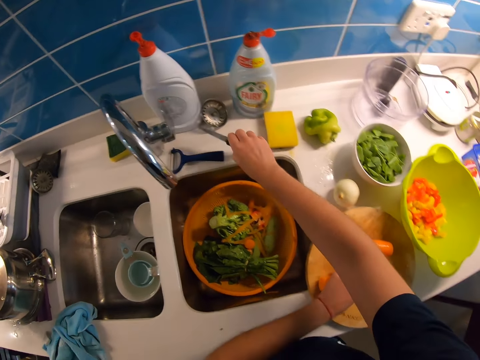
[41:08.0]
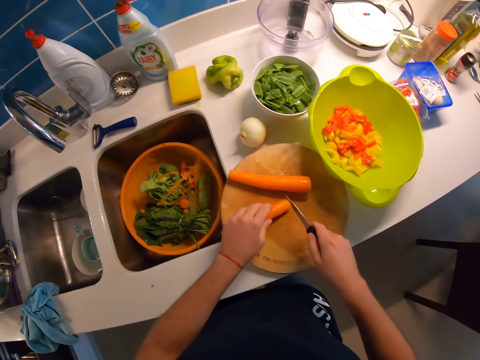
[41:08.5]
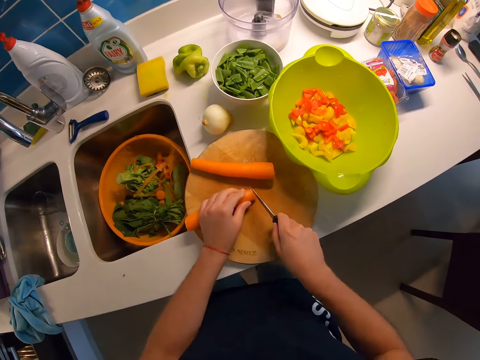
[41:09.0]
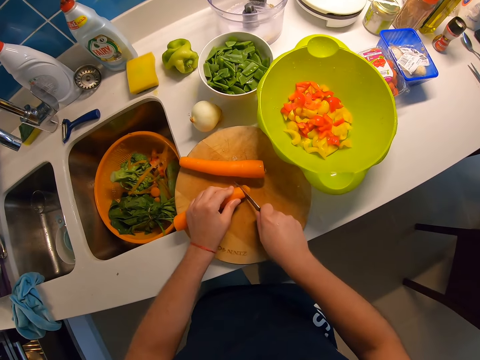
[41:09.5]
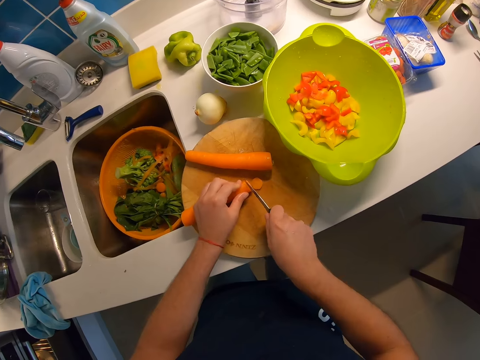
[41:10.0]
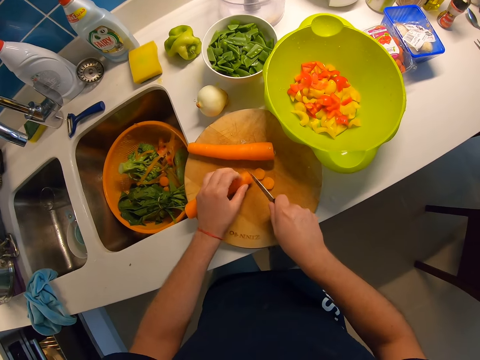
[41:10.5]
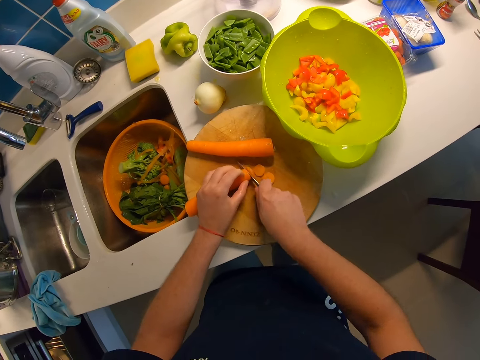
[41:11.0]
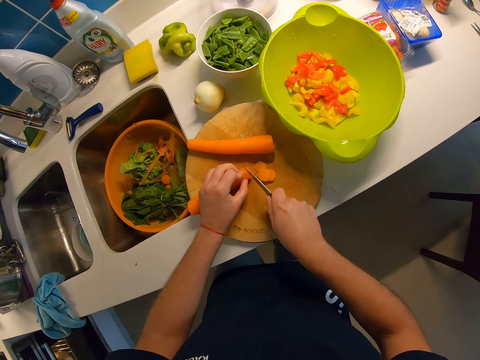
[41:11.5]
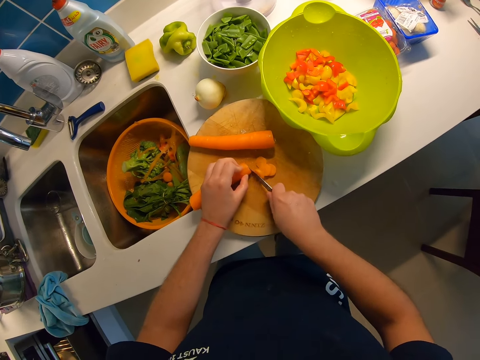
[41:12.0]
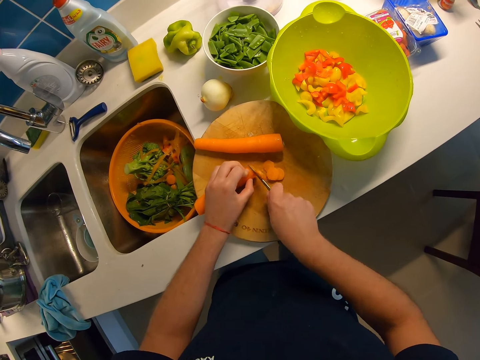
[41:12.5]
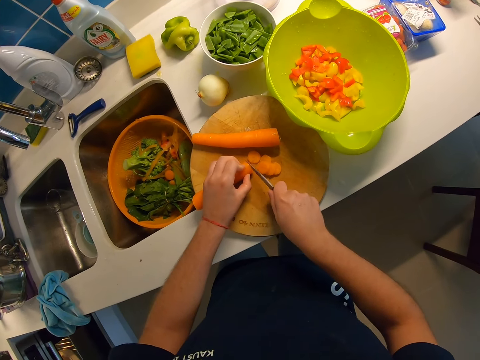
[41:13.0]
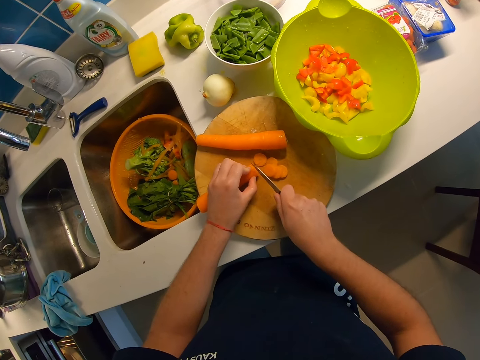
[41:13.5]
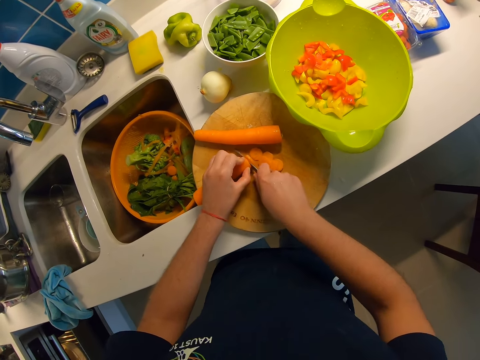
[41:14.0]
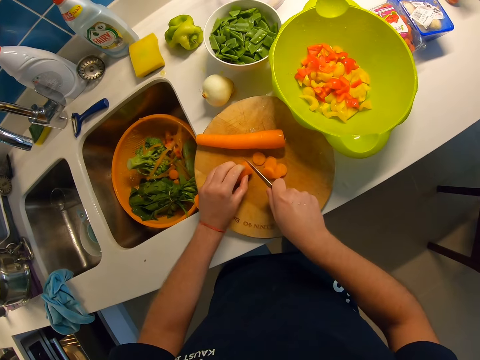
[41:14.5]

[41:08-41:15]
The camera wearer picks up the knife with their right hand. They chop the carrot in their left hand on the cutting board.

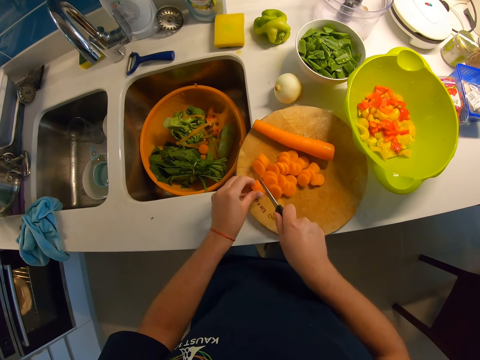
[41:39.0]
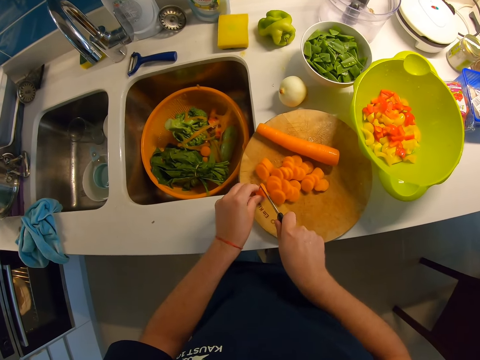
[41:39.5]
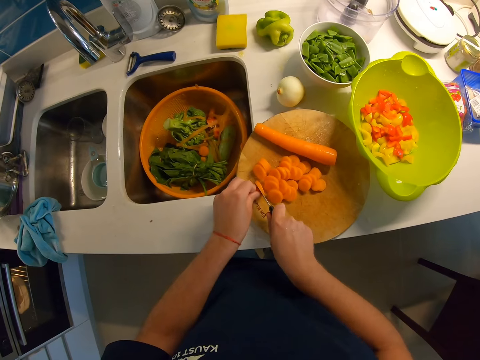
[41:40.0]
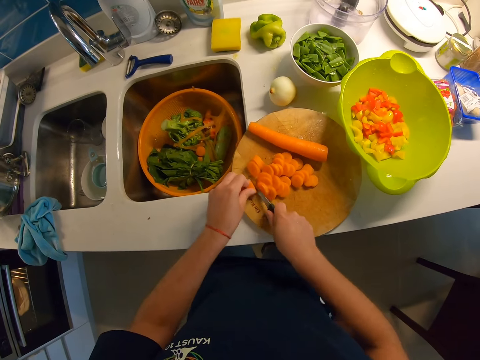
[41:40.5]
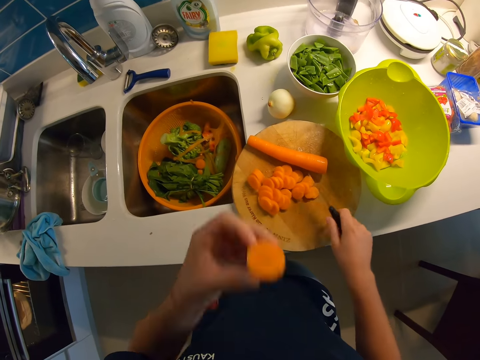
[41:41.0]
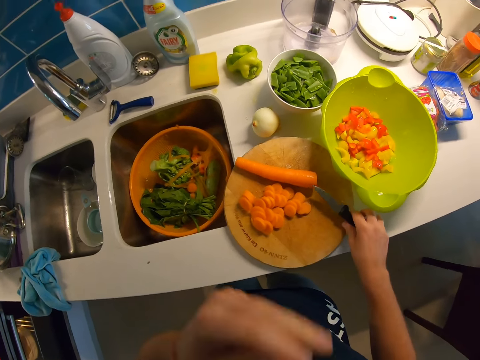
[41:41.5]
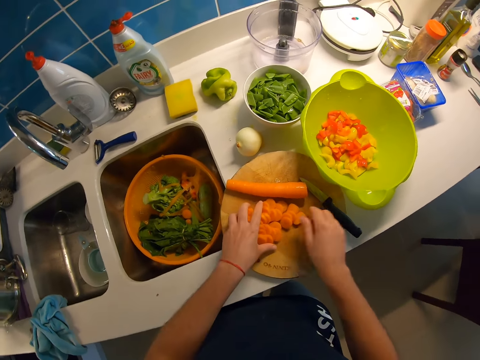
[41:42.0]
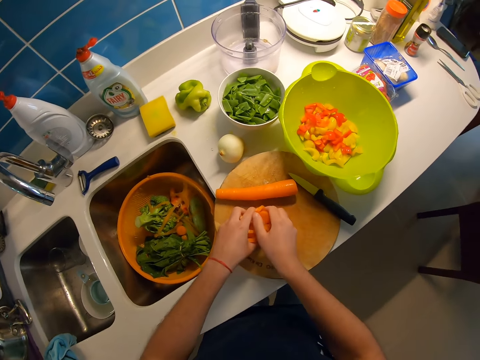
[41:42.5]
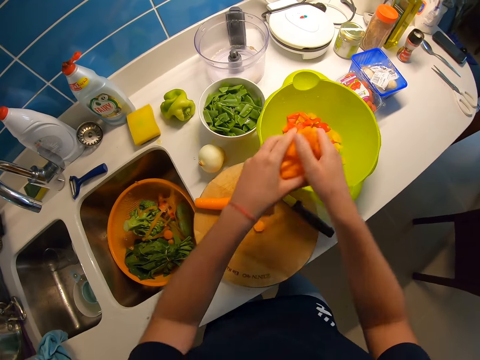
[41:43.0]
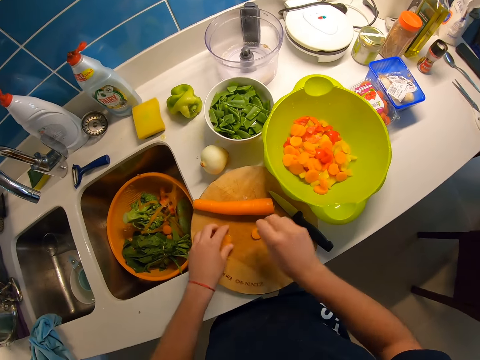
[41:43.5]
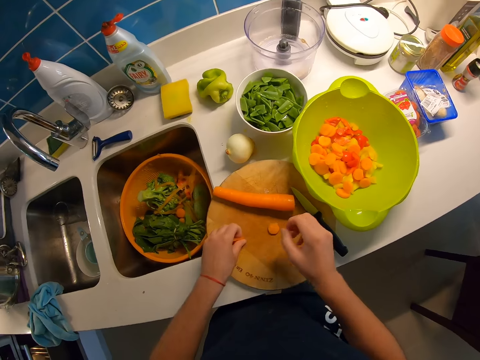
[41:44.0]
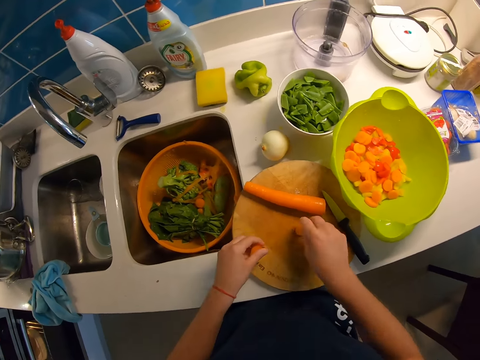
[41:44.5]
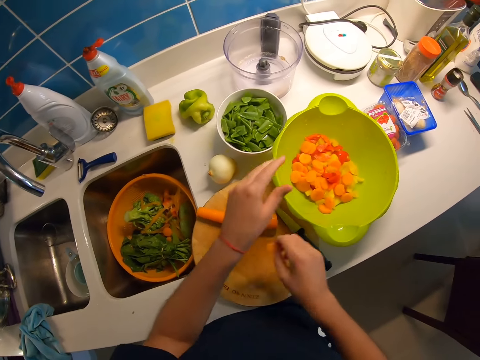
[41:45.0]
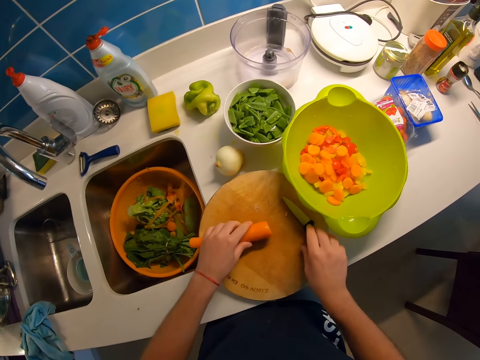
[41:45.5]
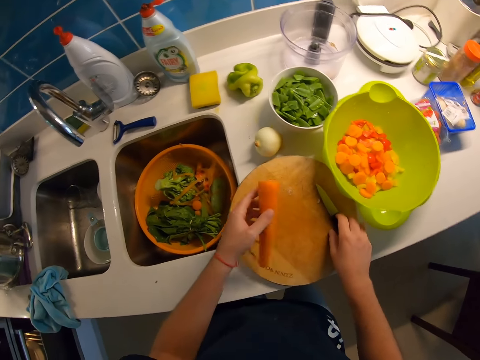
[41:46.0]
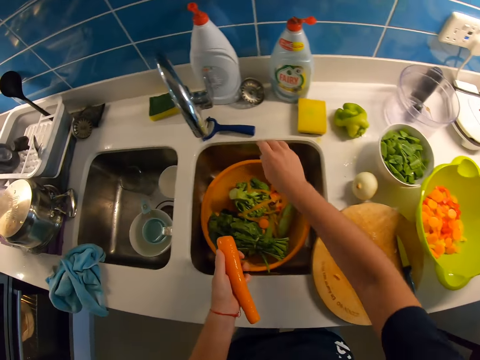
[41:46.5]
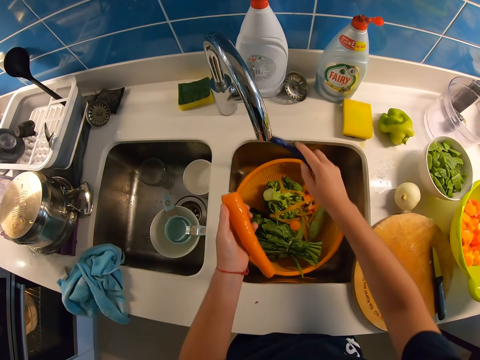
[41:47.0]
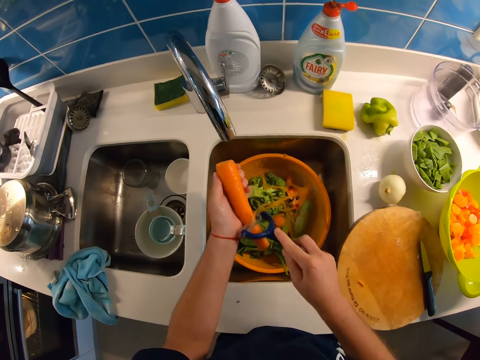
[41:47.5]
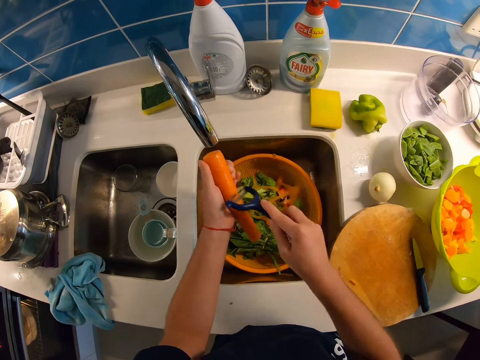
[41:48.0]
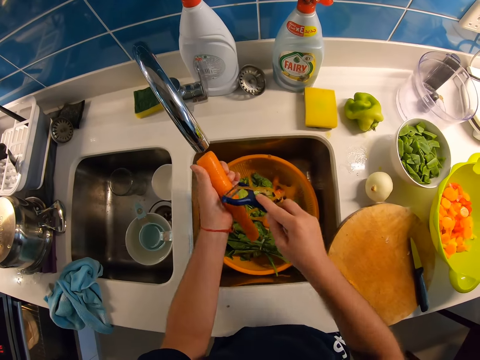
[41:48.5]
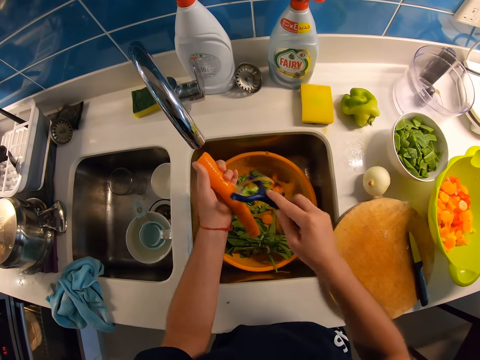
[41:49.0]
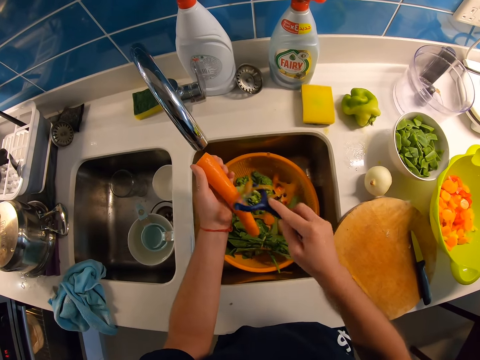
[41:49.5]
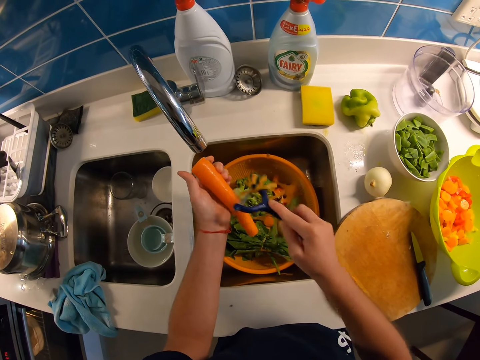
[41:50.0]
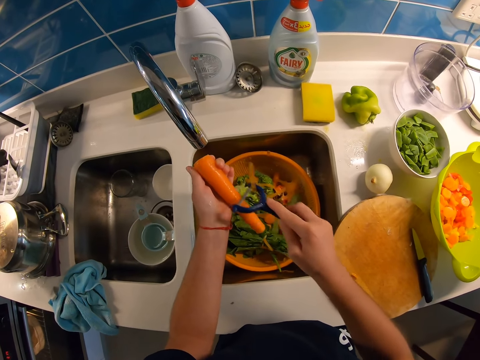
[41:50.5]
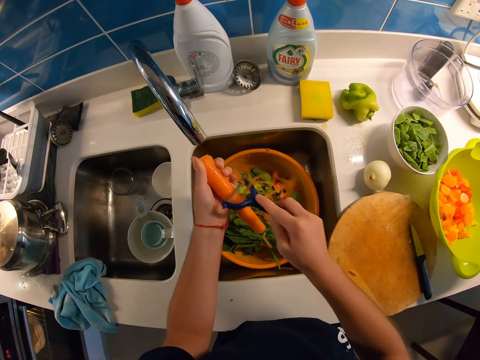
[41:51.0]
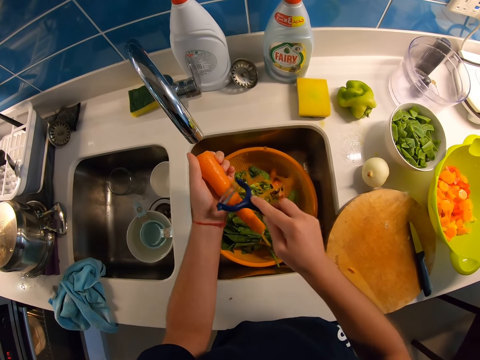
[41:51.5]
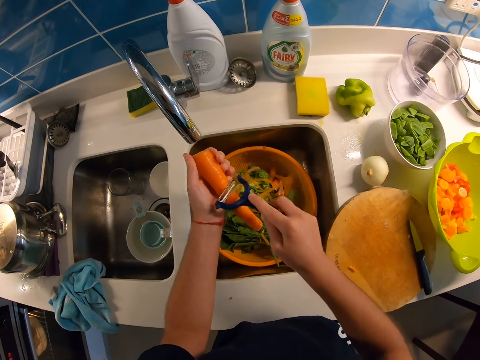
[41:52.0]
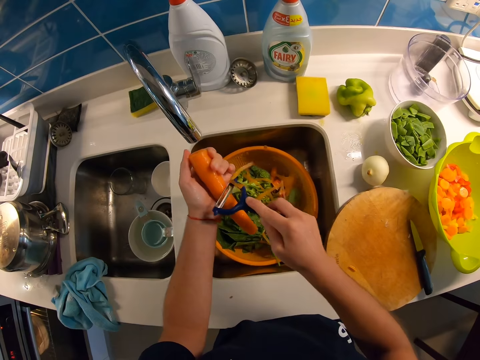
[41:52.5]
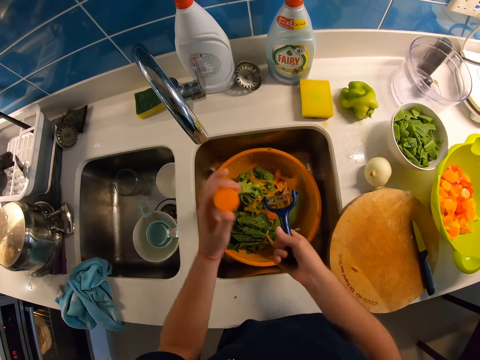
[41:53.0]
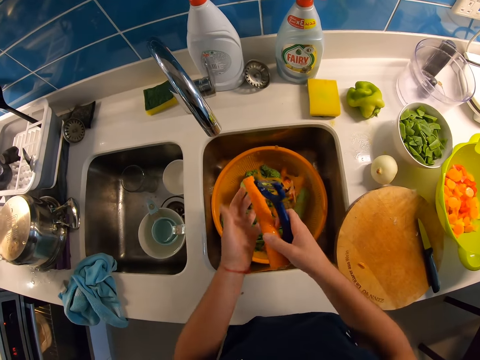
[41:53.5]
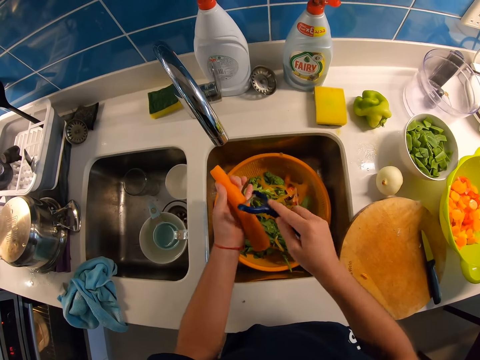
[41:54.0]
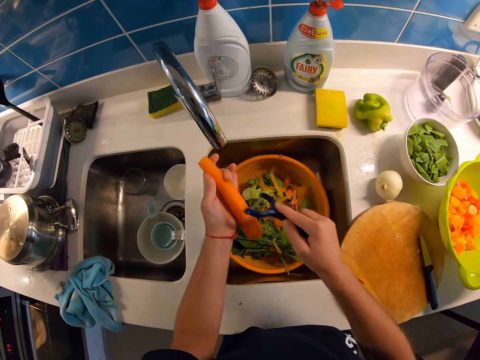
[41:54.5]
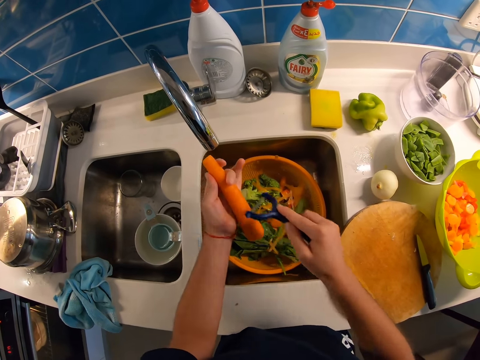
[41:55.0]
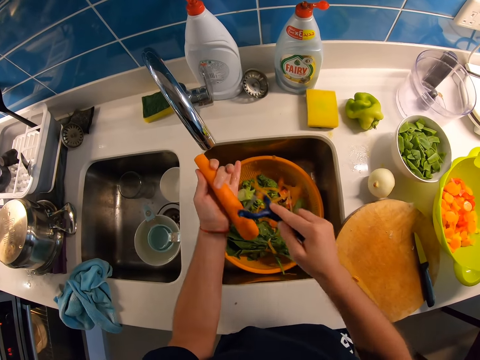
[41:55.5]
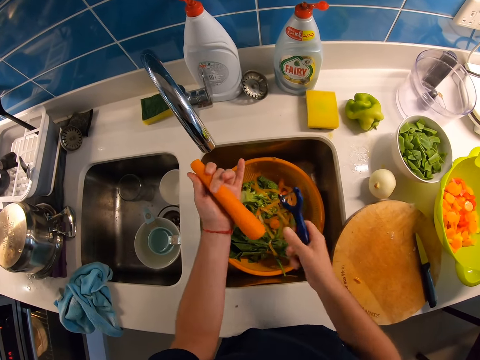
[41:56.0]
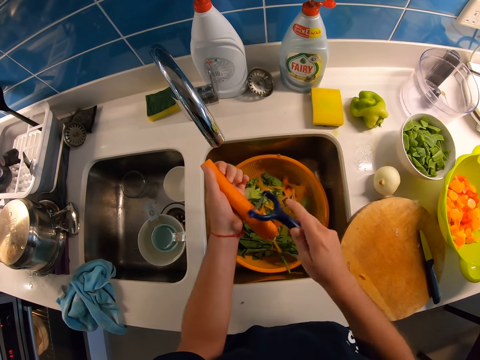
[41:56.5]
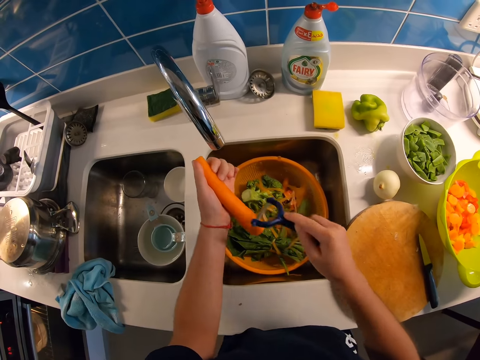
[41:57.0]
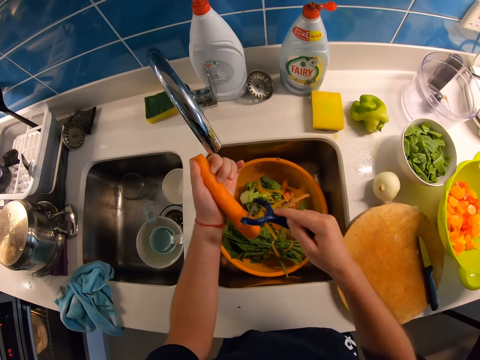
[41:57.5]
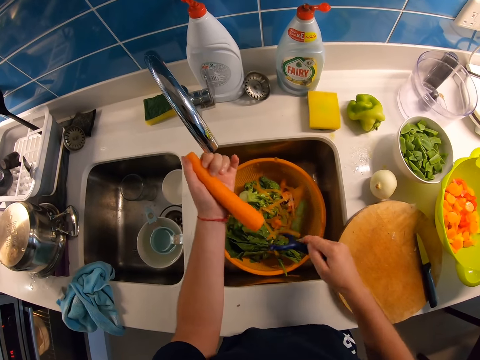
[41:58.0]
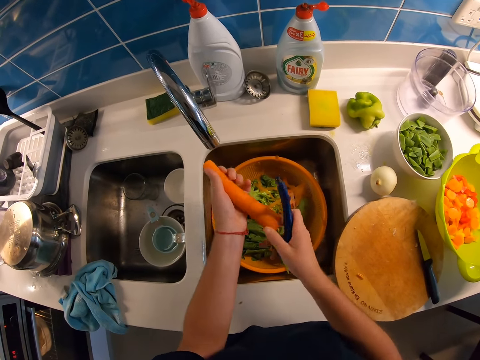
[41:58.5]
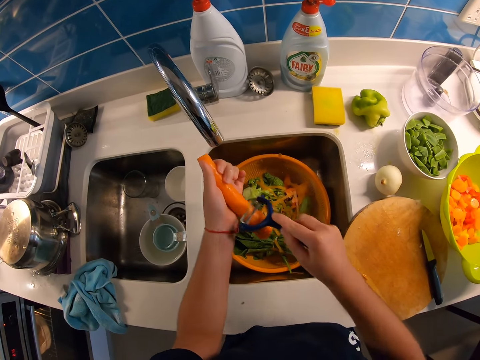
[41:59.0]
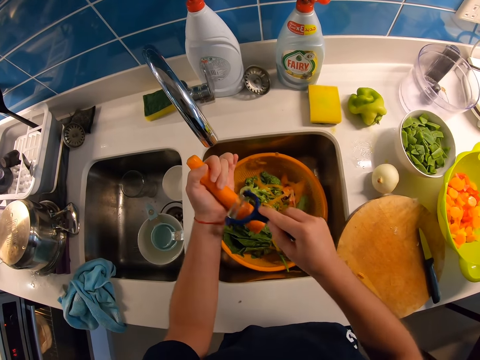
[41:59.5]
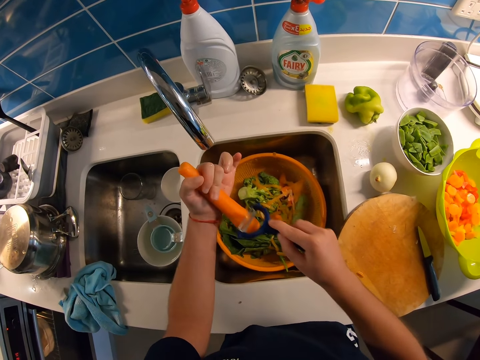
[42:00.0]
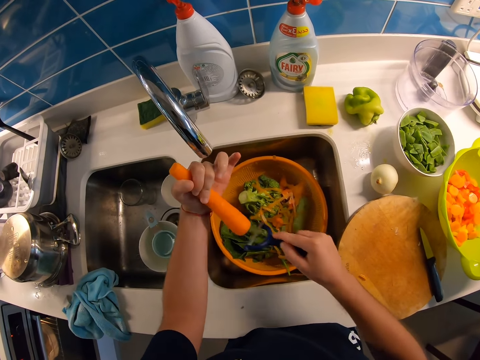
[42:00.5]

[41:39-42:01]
The camera wearer stops chopping the carrot. They raise up their left hand holding a small carrot piece. They eat the carrot piece. They drop their left hand. They drop the knife on the cutting board. They pack the chopped carrot pieces with both hands. They pick up the chopped carrots. They drop the chopped pieces in a bowl on the kitchen counter to the right. They return both hands to the cutting board. They pick up two chopped pieces remaining on the cutting board with their left hand. They pick up a chopped piece remaining on the cutting board with their right hand. They throw the chopped piece in their right hand into the bowl in the right basin. They return their right hand to the cutting board. They throw the chopped pieces in their left hand into the bowl on the kitchen counter to the right. They pick up a chopped piece remaining on the cutting board with their right hand. They throw the chopped piece in their right hand into the bowl on the kitchen counter to the right. They hold the other carrot on the cutting board with their left hand. They pick up the carrot. They touch the knife with their right hand. They carry the carrot to the right basin. They remove their right hand from the knife. They pick up the vegetable peeler with their right hand. They peel the carrot with the peeler. They turn the carrot over. They pass the carrot to their right hand. They pass the carrot back to their left hand. They peel the carrot with the peeler. They turn the carrot. They touch the carrot with their right hand. They peel the carrot with the peeler. They turn the carrot. They touch the carrot with their right hand.
